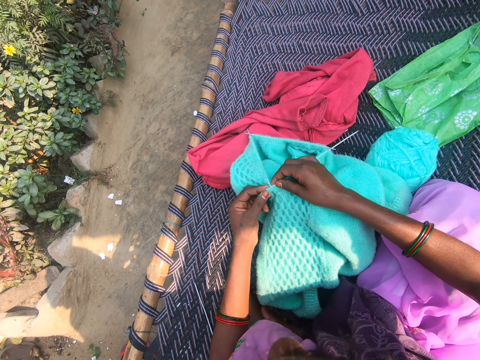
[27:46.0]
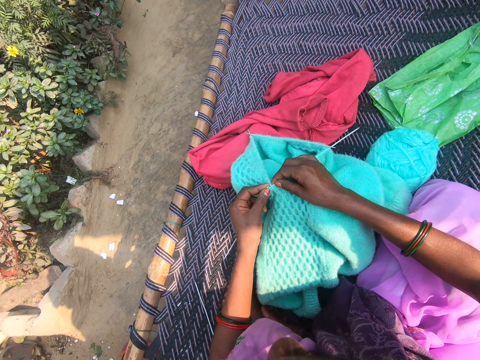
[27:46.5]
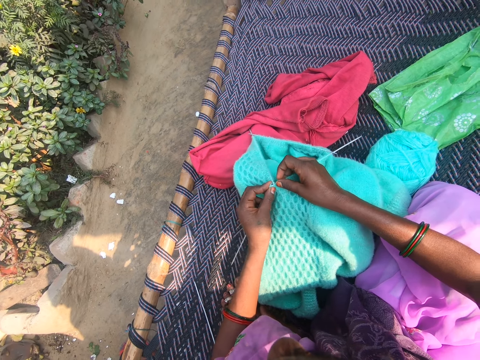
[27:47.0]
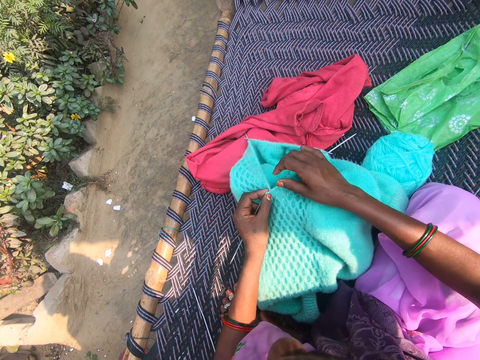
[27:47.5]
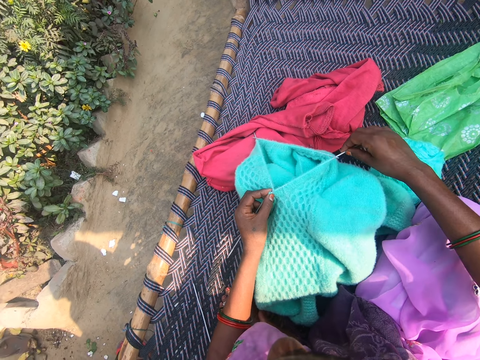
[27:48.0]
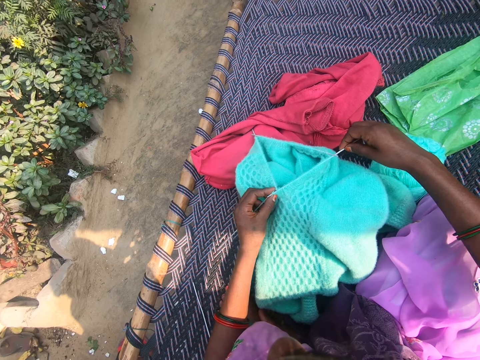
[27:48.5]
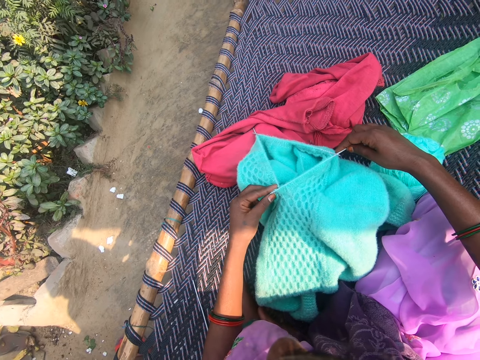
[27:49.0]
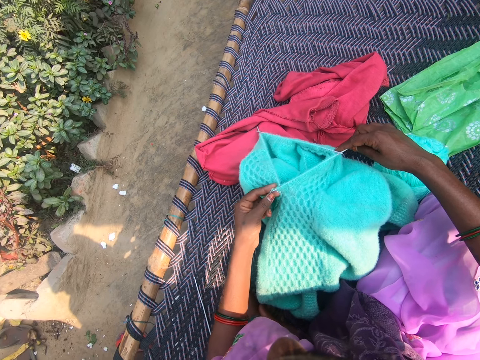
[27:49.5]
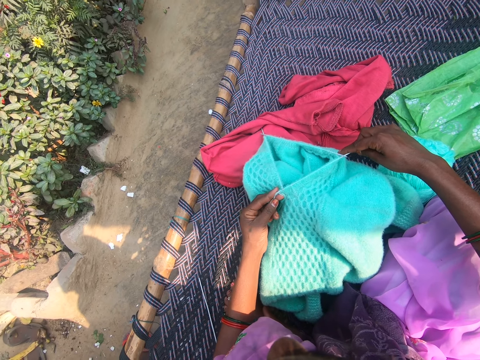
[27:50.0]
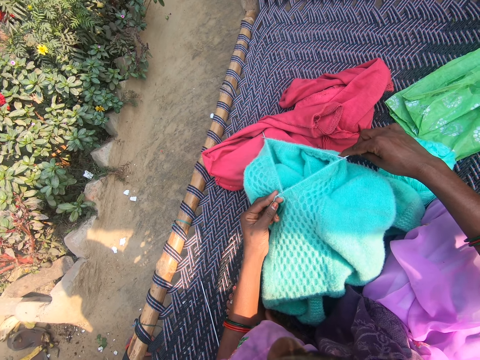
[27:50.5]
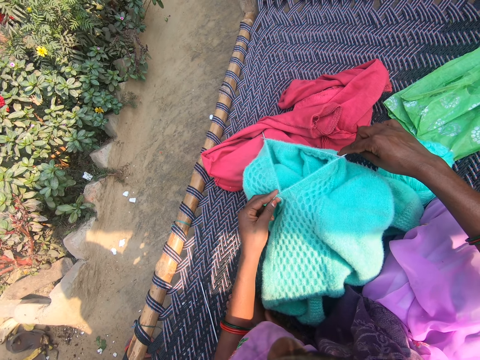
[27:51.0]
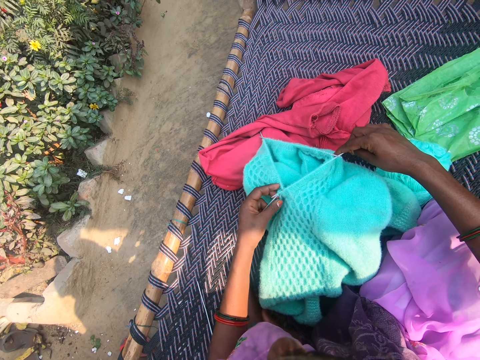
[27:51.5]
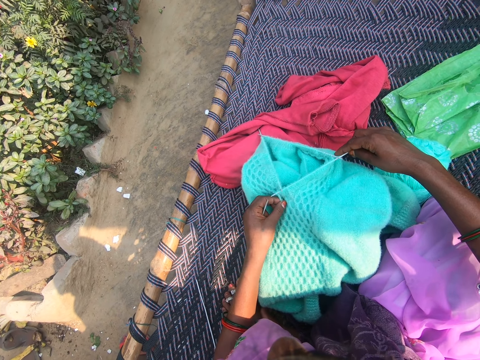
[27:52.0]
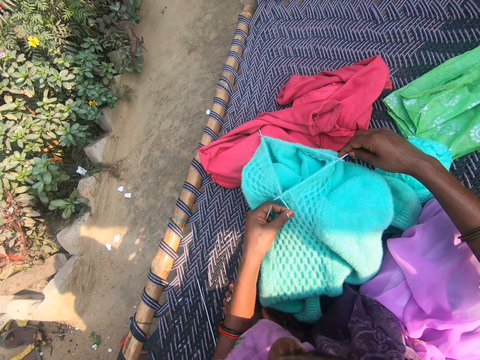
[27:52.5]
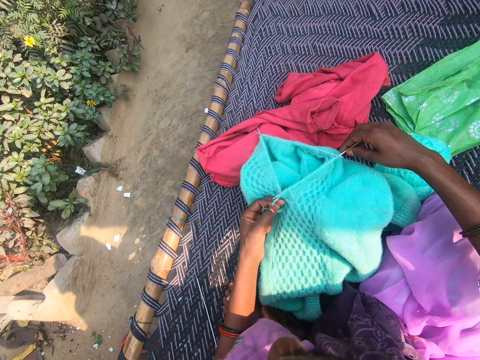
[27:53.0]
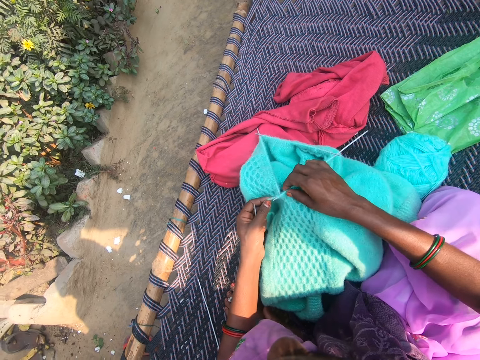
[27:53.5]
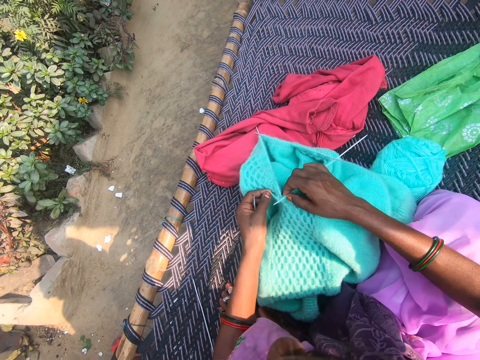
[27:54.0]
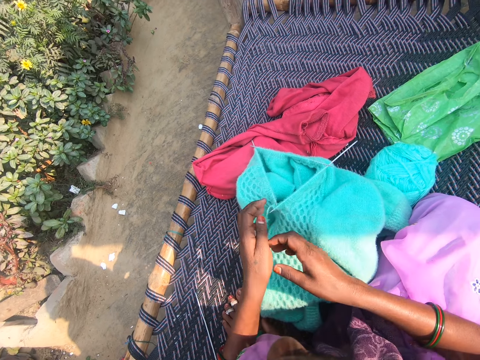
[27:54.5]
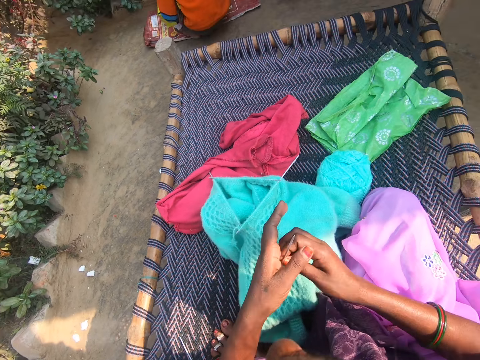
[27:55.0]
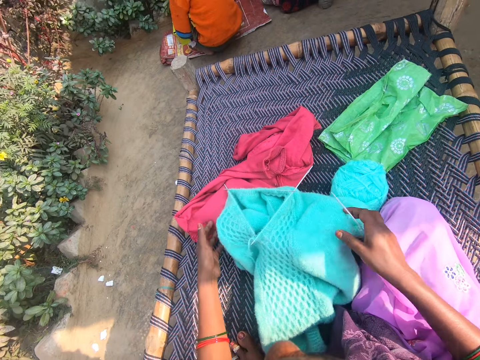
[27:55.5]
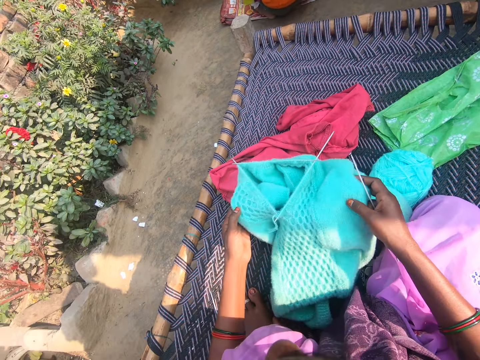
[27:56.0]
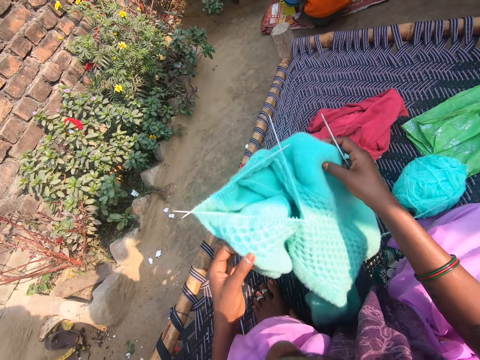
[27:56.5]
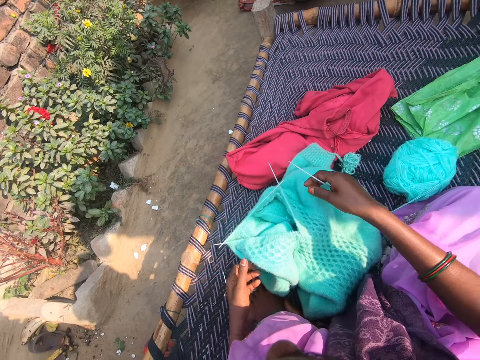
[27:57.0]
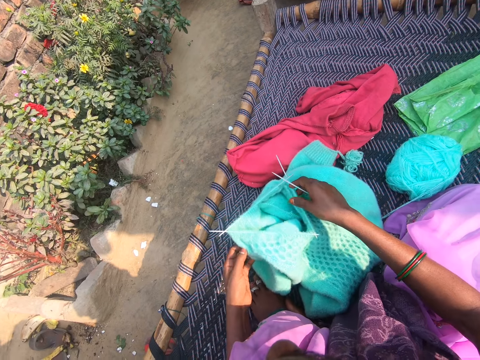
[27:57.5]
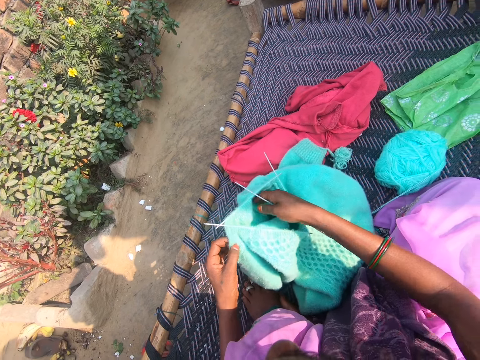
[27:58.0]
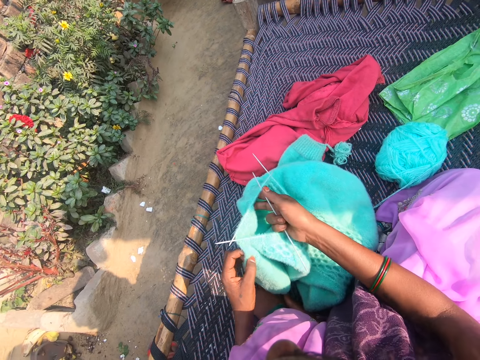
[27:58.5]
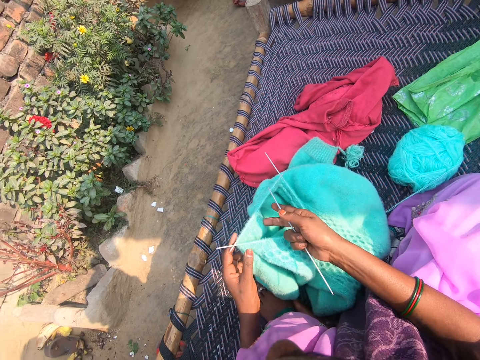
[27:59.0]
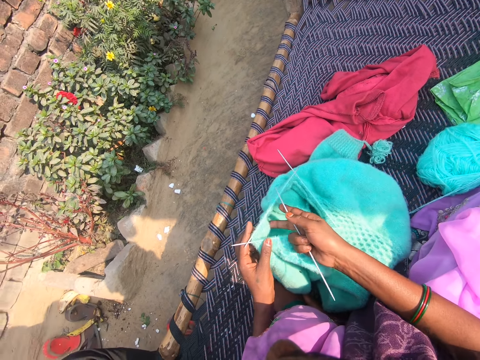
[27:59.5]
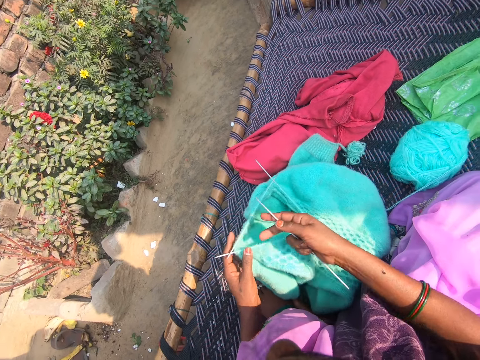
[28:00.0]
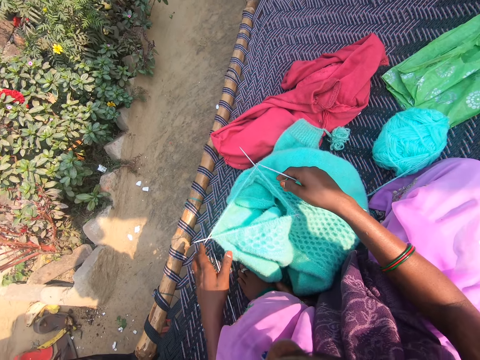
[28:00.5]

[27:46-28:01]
The camera wearer moves the knitting needle. She pulls the yarn. She transfers the knitting needle from her left hand to her right hand. She repositions the yarn fabric or woolen fabric on the mat with both hands. She pushes the woolen fabric outwards. She arranges the yarn fabric.

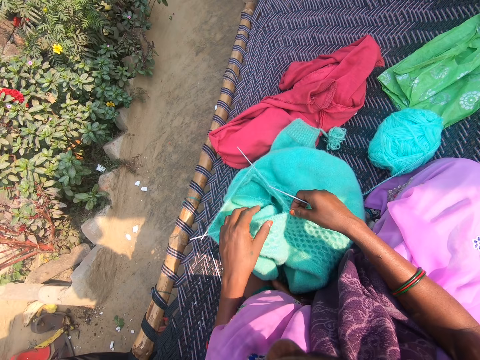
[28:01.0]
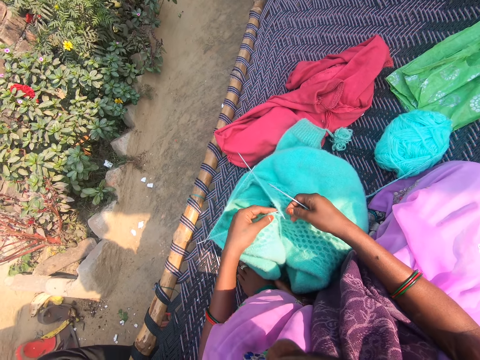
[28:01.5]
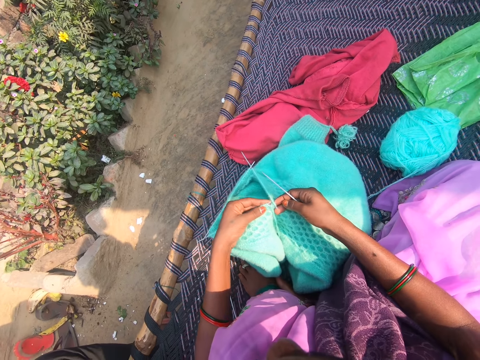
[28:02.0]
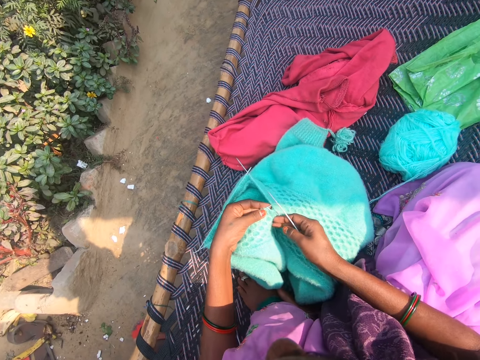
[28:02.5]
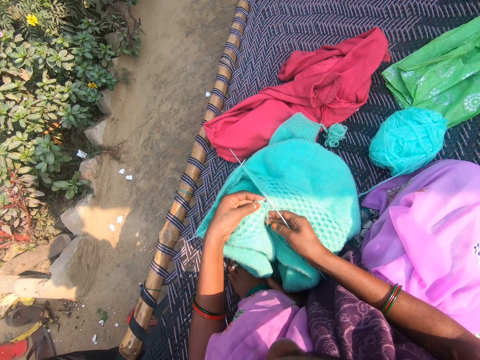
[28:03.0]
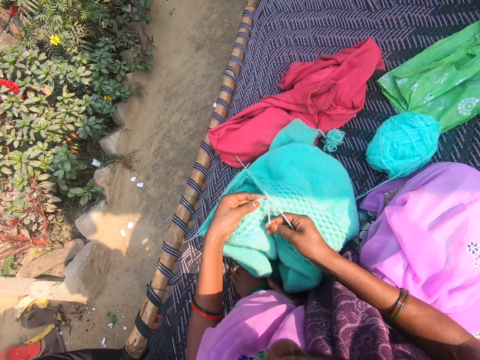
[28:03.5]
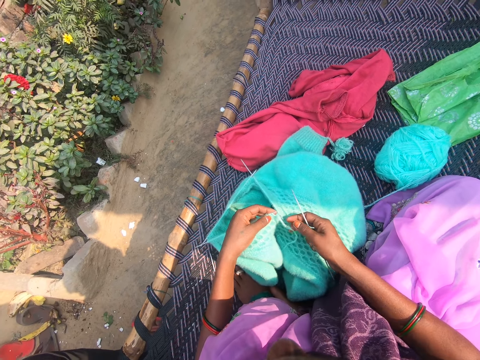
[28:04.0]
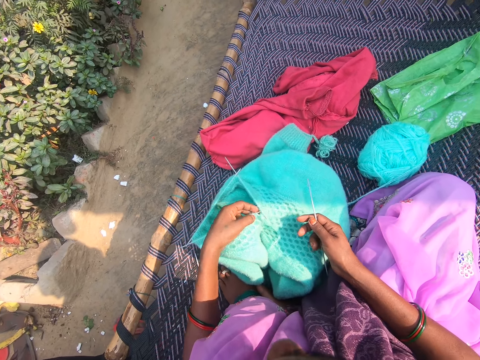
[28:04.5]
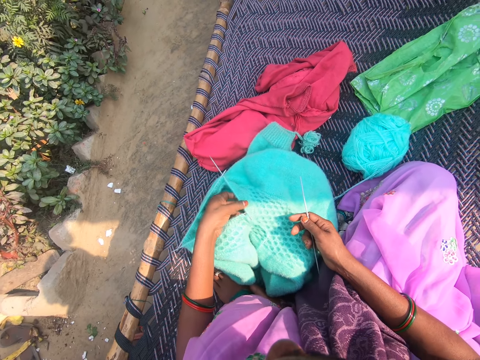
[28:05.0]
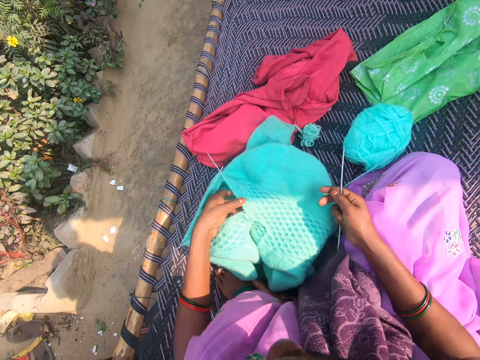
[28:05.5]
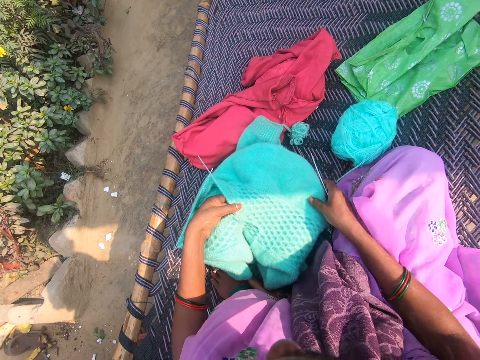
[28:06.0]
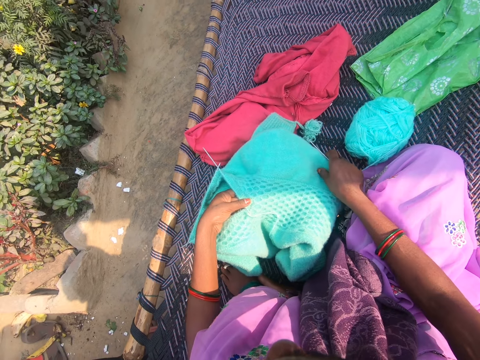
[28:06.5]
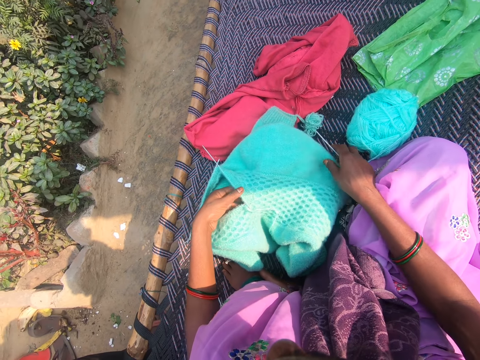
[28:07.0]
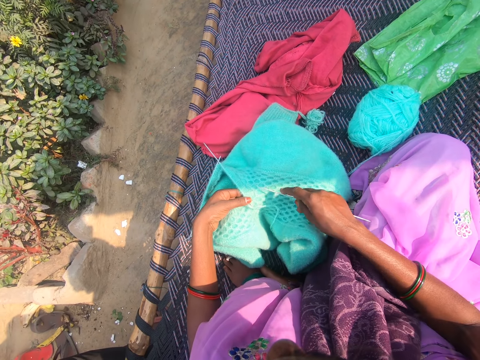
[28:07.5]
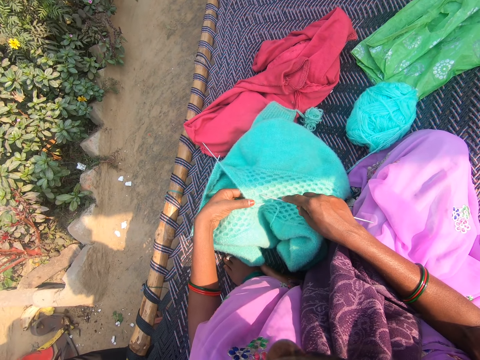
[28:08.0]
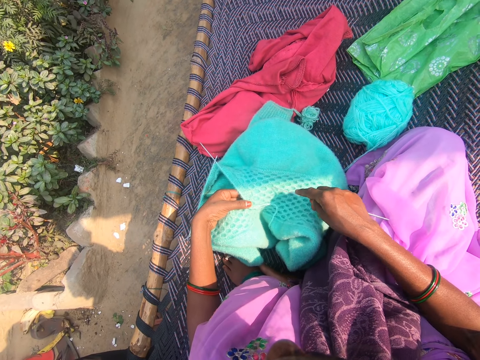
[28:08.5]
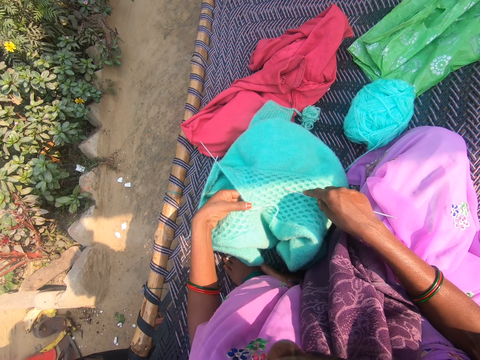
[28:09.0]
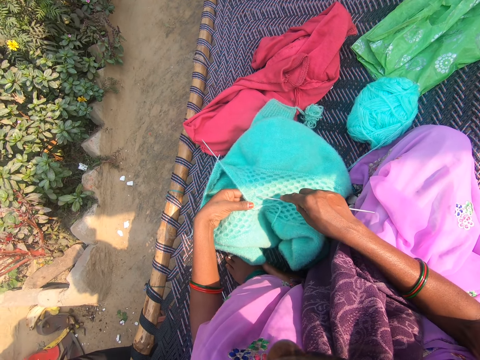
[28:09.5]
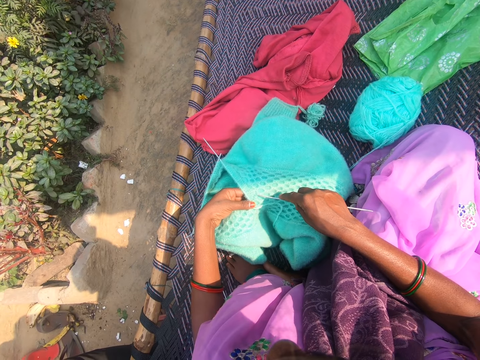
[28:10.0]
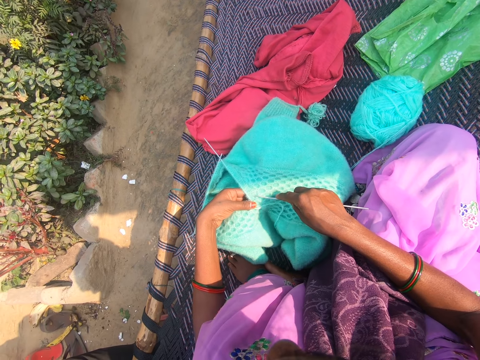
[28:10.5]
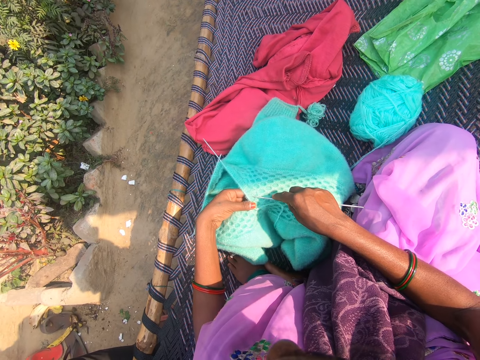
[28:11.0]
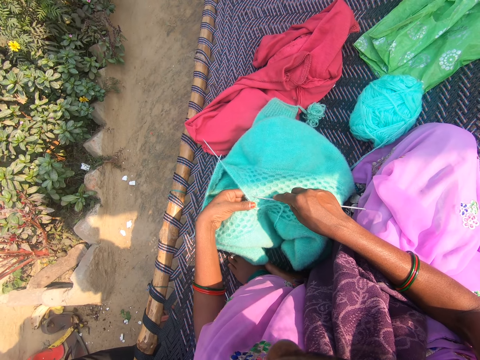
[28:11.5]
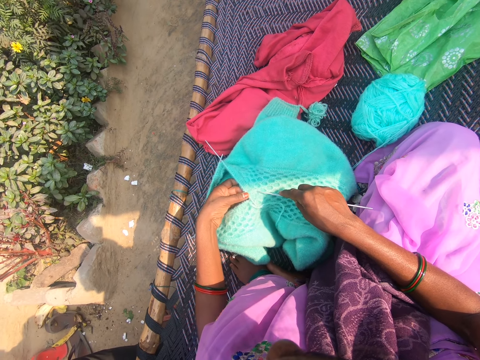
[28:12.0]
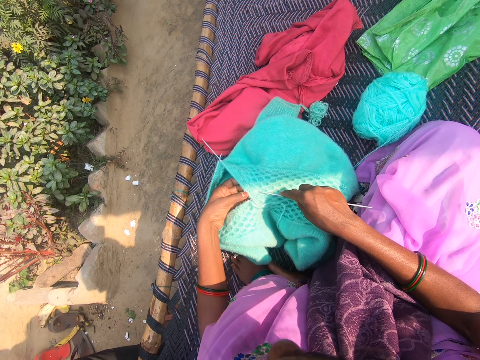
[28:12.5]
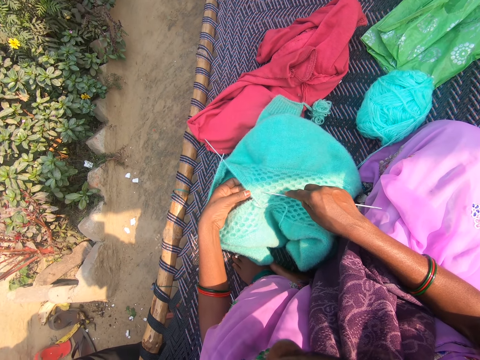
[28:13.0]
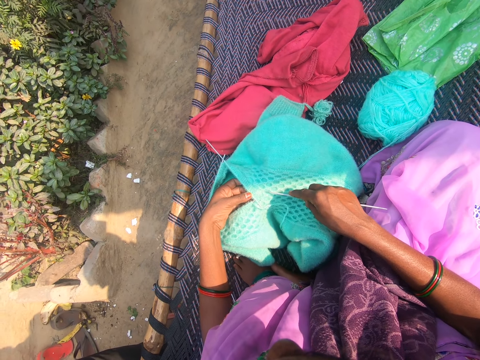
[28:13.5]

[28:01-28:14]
The camera wearer pulls the yarn. She knits the yarn with the knitting needles. She properly positions the yarn fabric or woolen fabric on the mat with her right hand. She counts the pattern on the woolen fabric. She checks out the yarn fabric with the needle in her right hand.
